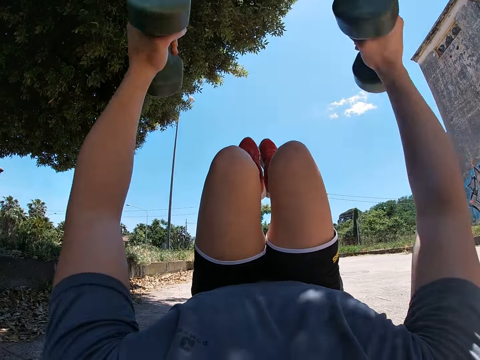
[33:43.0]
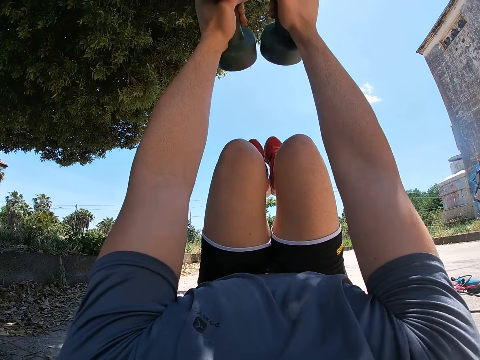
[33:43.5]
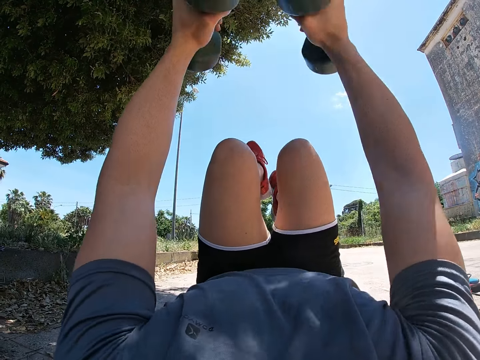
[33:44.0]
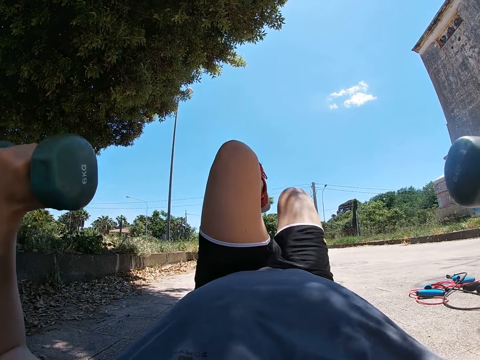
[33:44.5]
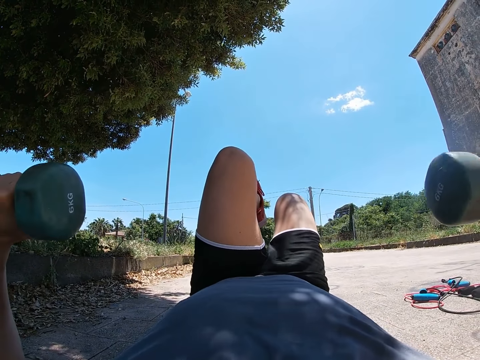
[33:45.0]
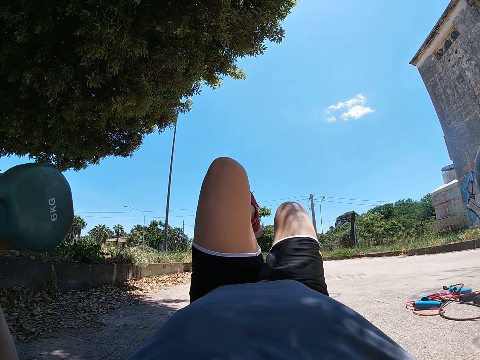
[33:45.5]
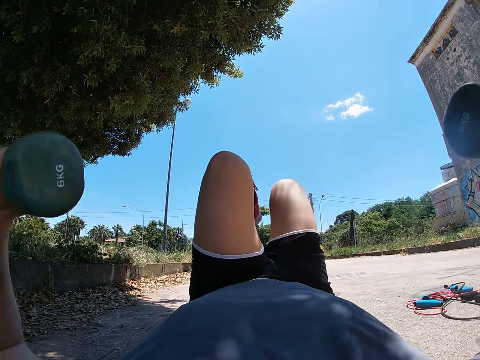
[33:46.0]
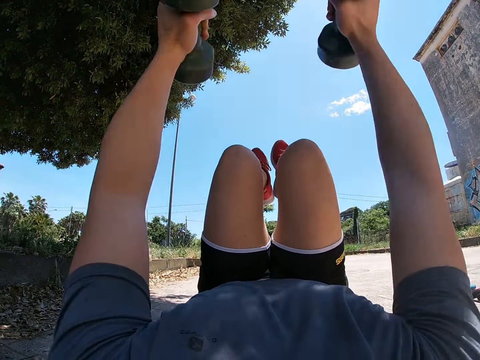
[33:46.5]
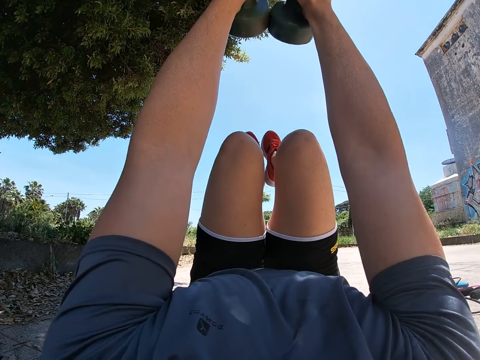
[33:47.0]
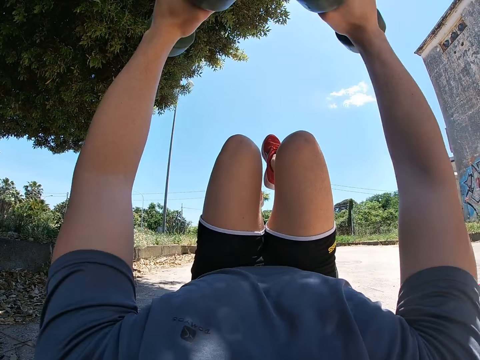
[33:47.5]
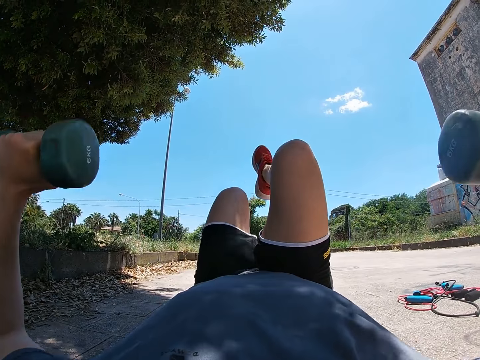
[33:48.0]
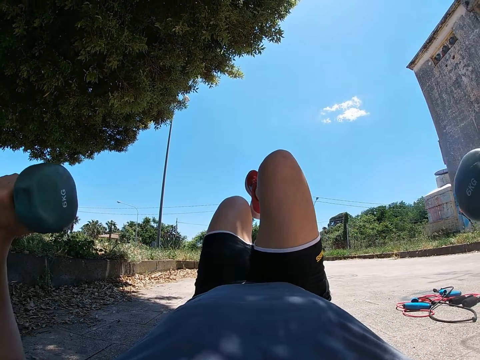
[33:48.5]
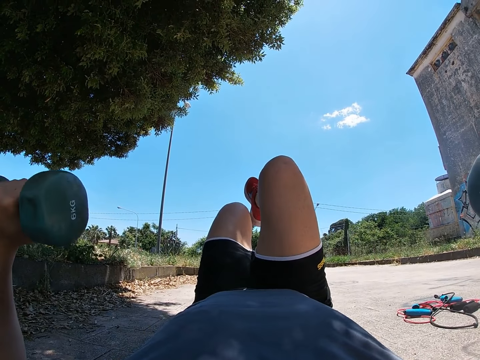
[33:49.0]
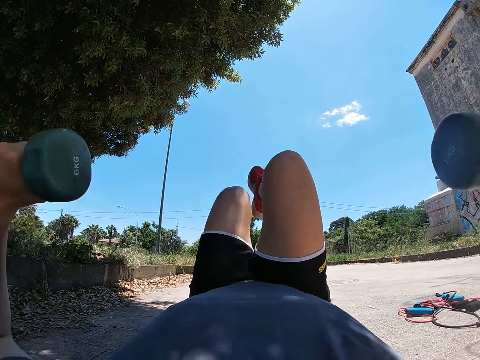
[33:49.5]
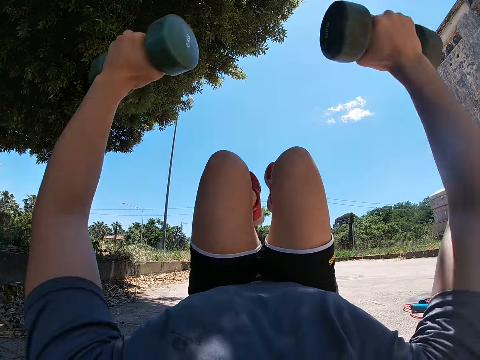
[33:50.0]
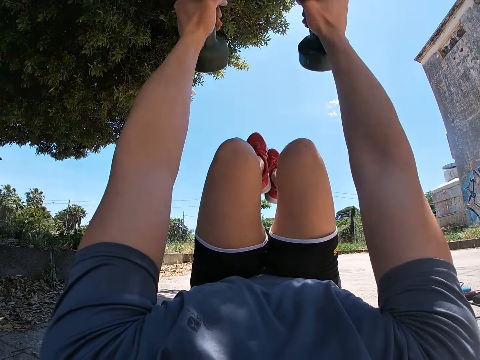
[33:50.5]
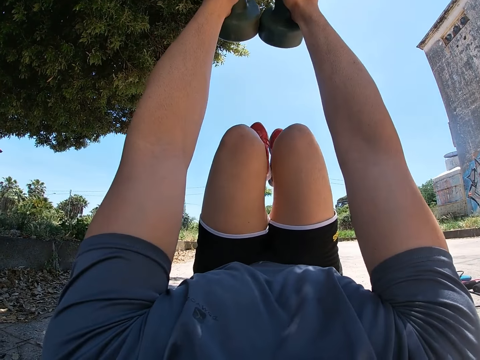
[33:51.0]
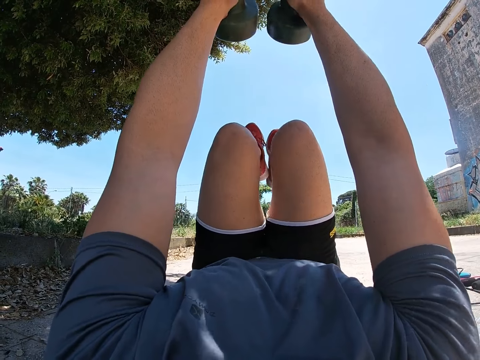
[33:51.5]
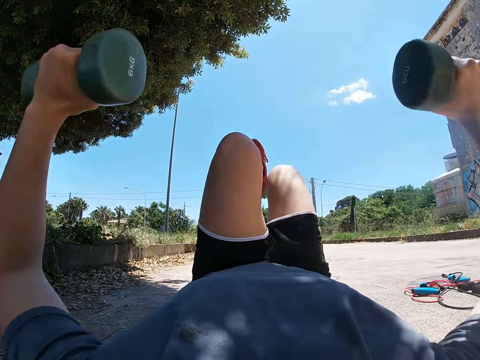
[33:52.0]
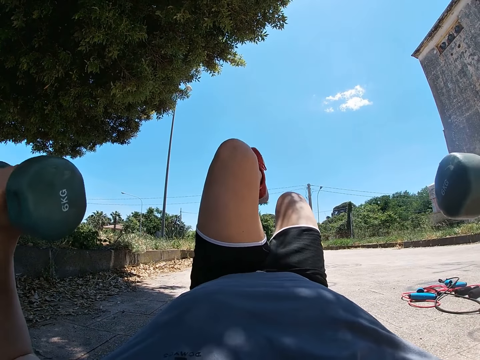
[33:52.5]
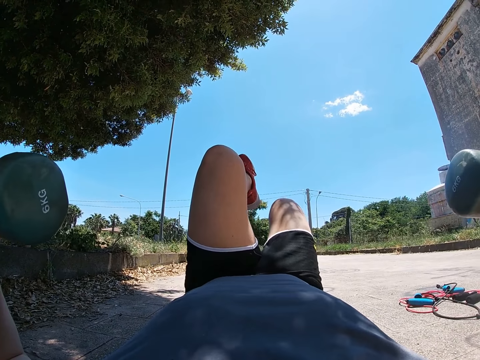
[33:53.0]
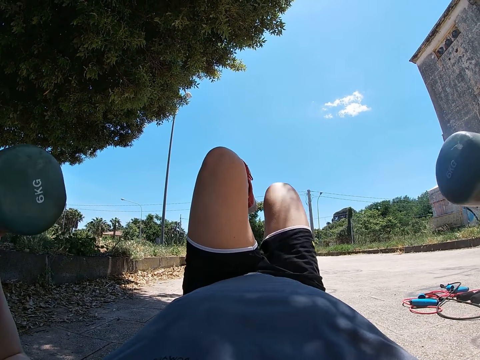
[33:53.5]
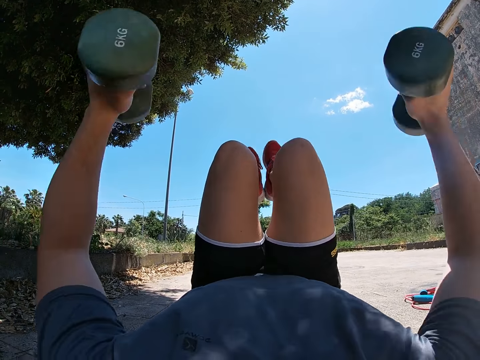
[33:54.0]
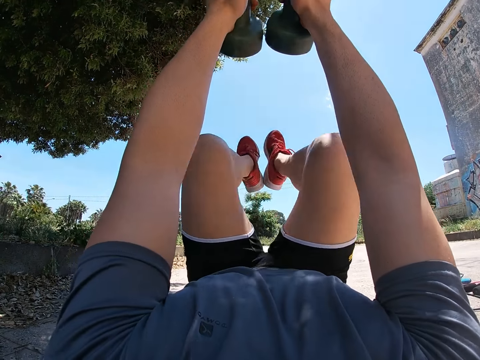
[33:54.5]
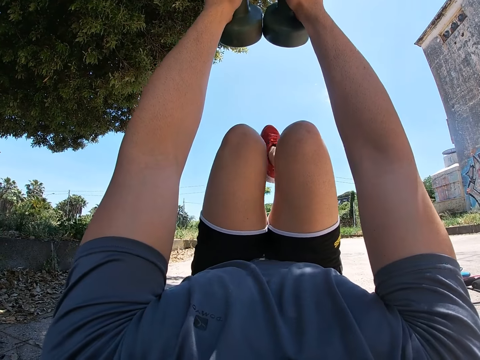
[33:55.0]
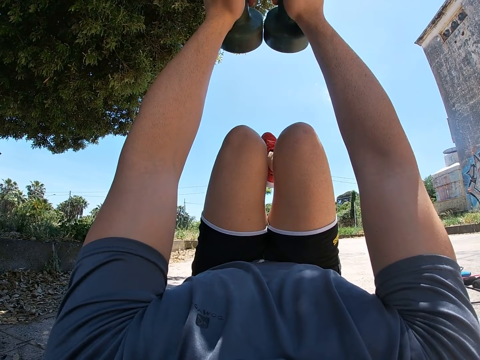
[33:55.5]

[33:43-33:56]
The camera wearer raises his left leg above the ground and stretches both hands upwards. He drops his right leg to the ground and moves both hands sideways. He stretches both hands upwards and raises his right leg above the ground. He drops his left leg to the ground and moves both hands sideways. He raises his left leg above the ground and stretches both hands upwards. He drops his right leg to the ground and moves both hands sideways. He lifts his right leg above the ground and stretches both hands upwards.

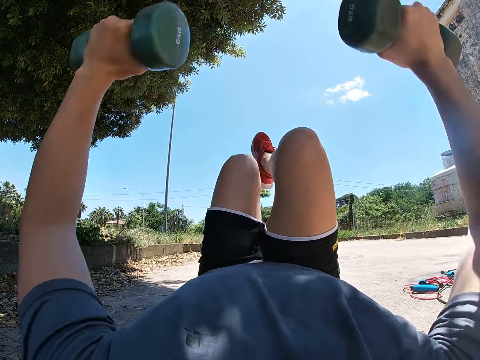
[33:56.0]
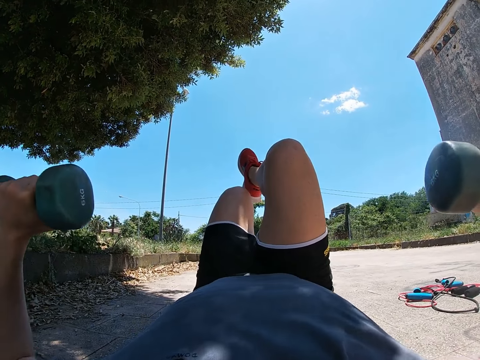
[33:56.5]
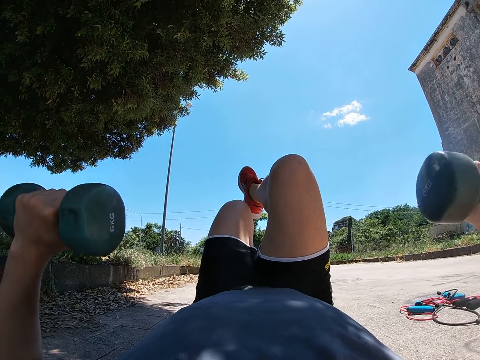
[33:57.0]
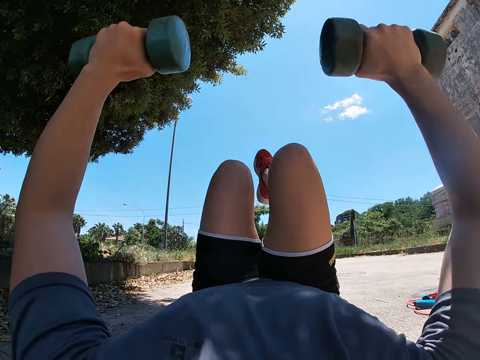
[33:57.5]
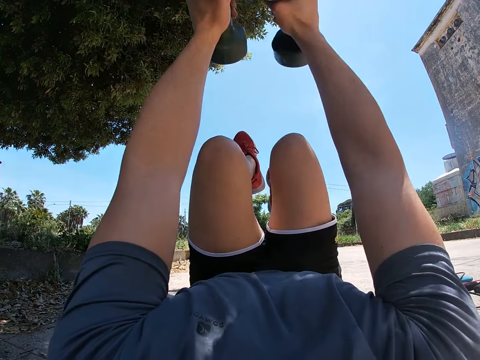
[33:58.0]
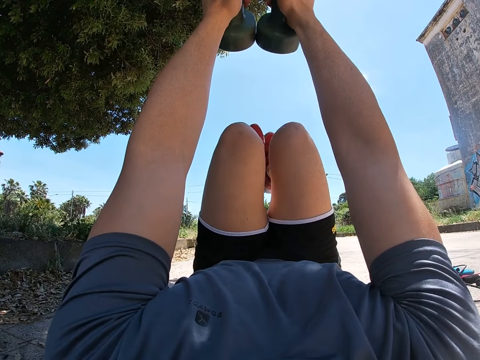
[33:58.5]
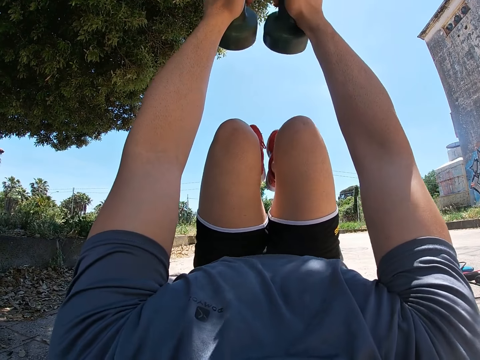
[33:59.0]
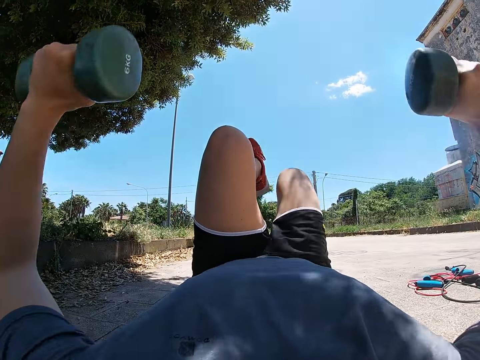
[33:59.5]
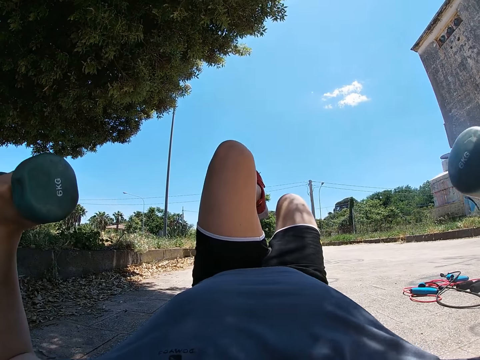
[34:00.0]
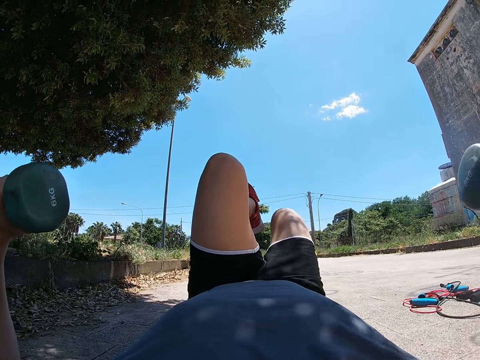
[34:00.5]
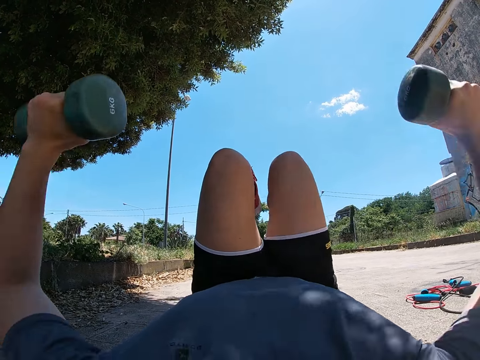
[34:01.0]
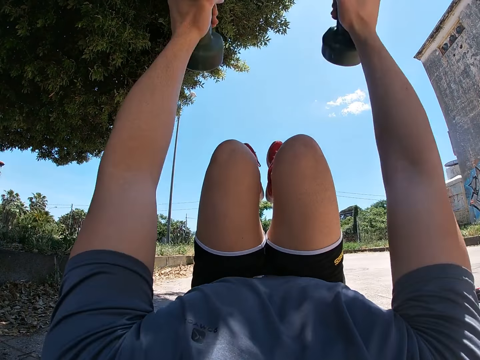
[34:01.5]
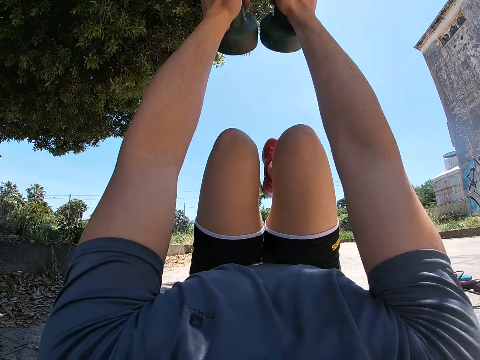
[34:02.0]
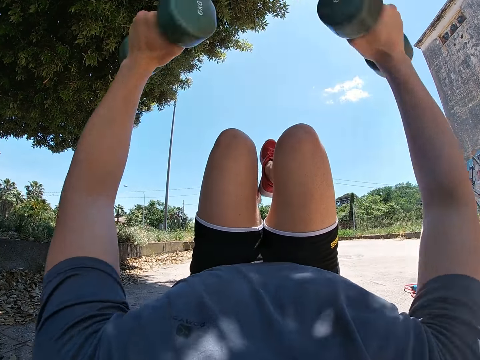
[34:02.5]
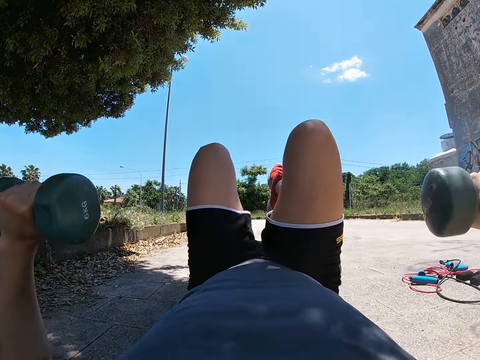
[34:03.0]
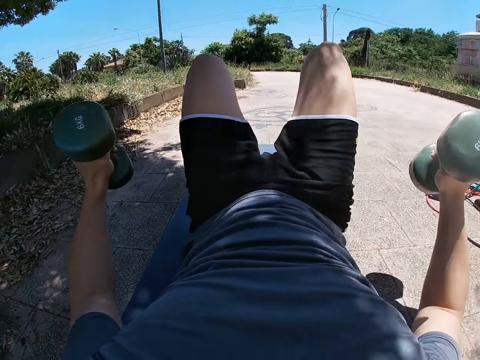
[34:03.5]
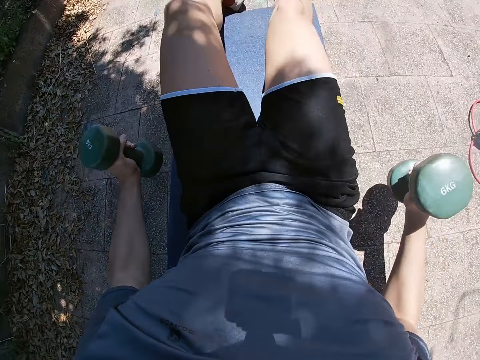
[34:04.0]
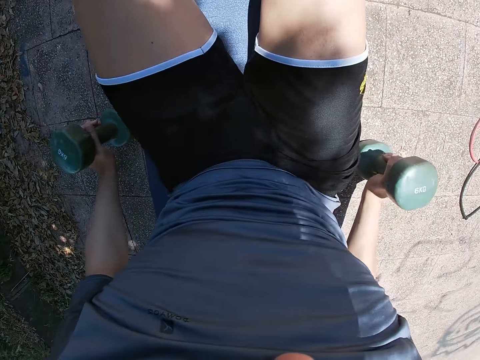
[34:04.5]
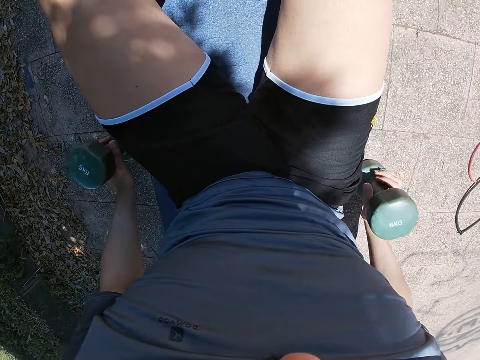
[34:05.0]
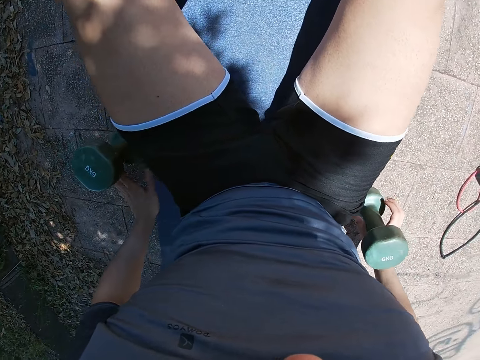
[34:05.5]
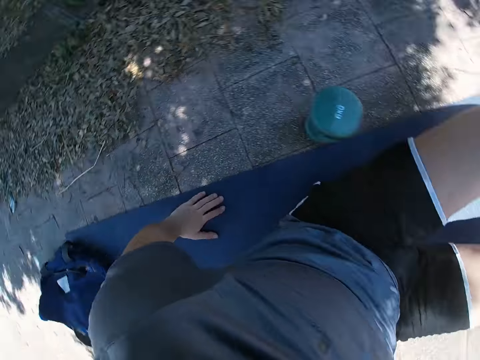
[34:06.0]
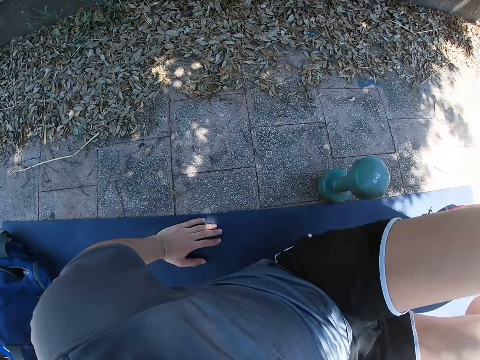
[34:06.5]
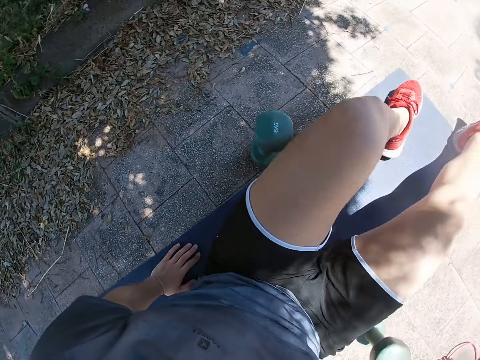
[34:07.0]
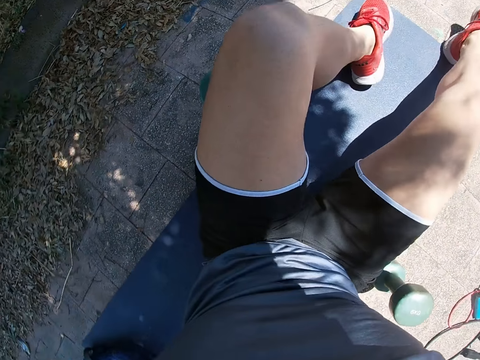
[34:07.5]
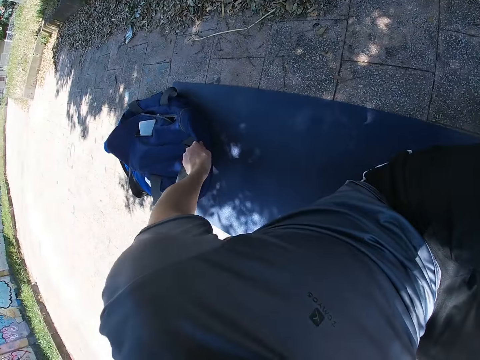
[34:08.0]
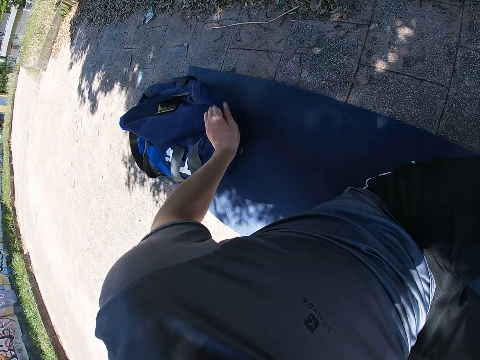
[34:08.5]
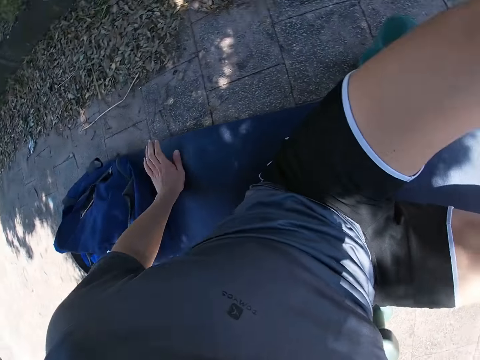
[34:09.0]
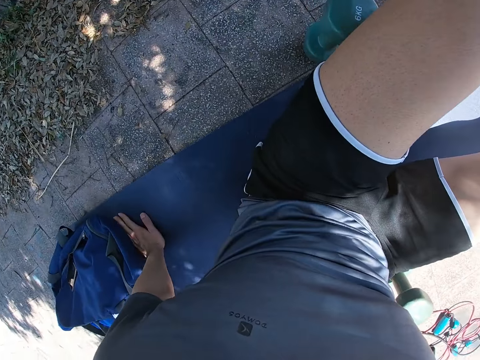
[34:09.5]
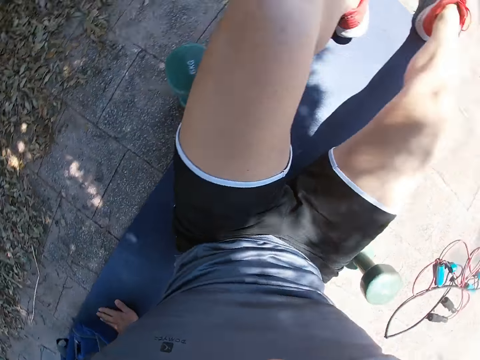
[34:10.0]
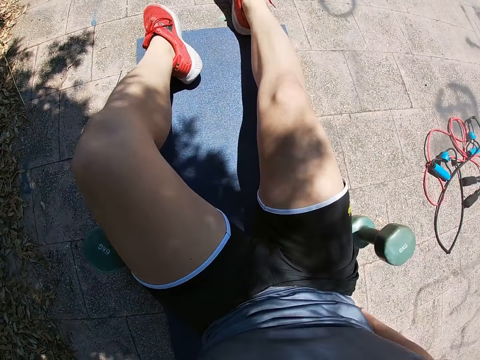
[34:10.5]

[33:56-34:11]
The camera wearer moves both hands sideways and lowers the dumbbells together with the left leg to the ground. He stretches both hands upwards and raises the dumbbells together with the left leg above the ground. He moves both hands sideways and lowers the dumbbells together with the right leg to the ground. He stretches both hands upwards and raises the dumbbells together with the right leg above the ground. He moves both hands sideways, sits up, and lowers the dumbbells down with both legs to the ground. He drops both dumbbells on the ground. He tugs on a bag behind him with his left hand.
